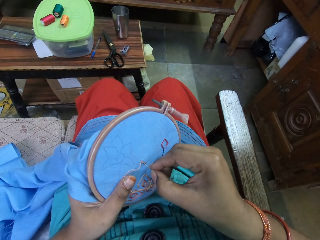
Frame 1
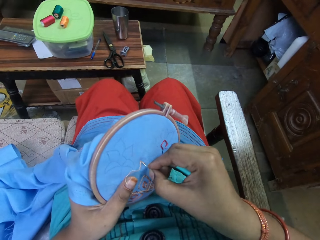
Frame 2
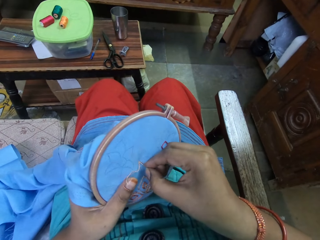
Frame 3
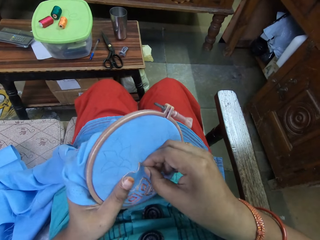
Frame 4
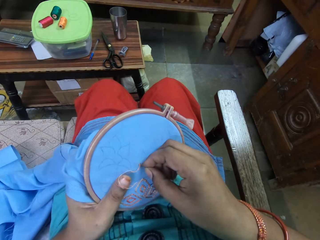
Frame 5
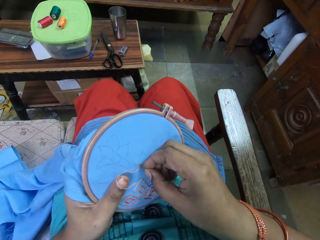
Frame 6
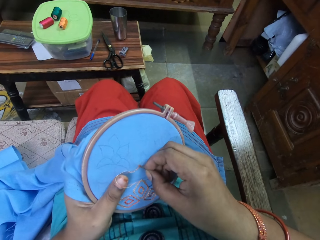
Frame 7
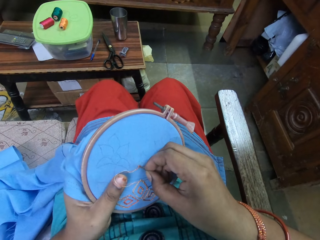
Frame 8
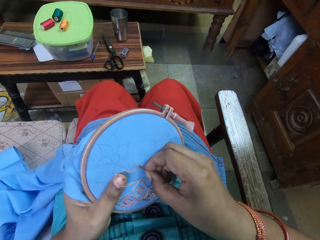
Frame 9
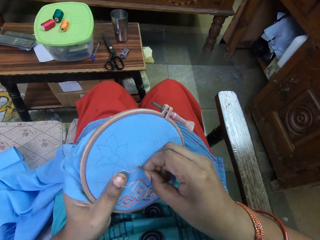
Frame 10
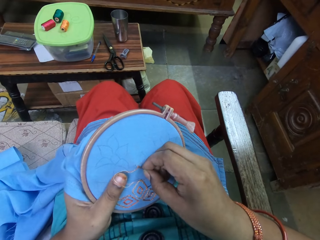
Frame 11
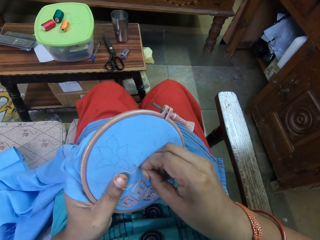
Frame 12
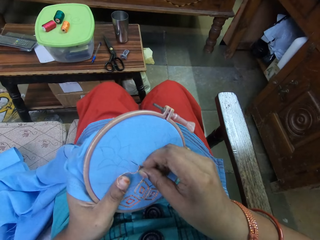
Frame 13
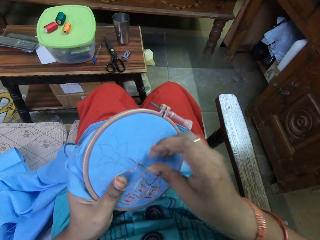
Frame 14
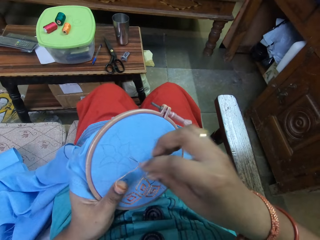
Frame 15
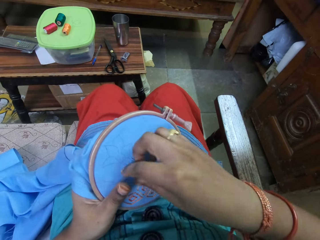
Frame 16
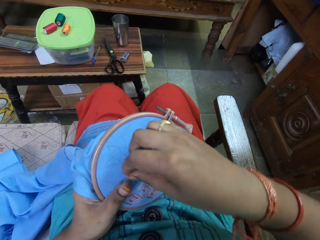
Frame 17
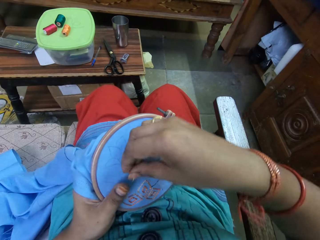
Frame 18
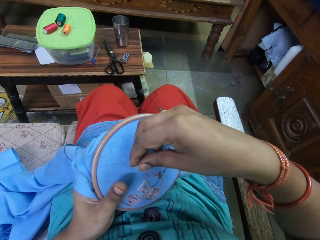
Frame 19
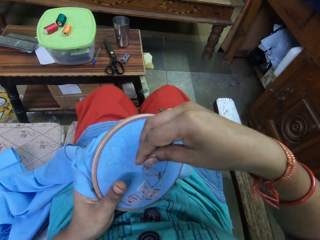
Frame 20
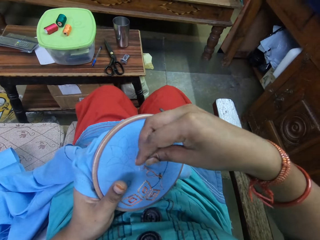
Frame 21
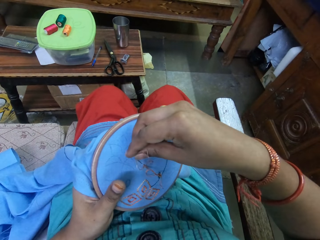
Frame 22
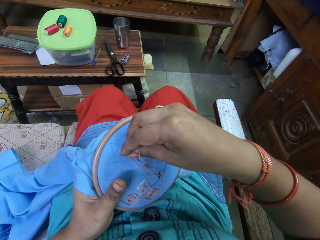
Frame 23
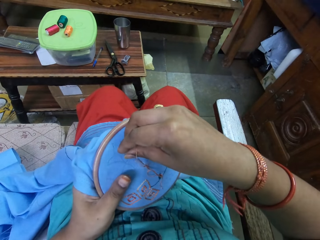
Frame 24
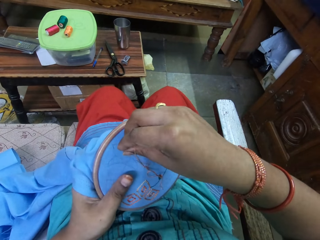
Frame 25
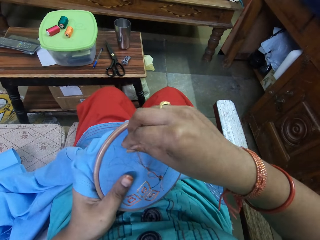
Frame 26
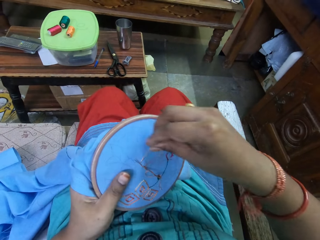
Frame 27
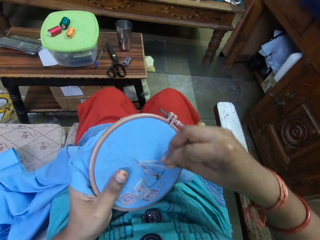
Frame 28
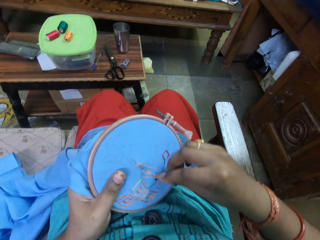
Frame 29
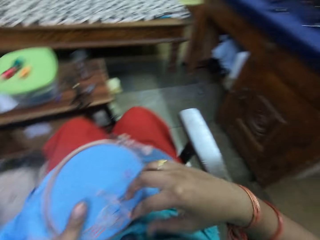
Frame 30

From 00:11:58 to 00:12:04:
The camera wearer sews the fabric with a sewing needle.

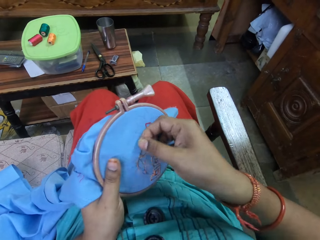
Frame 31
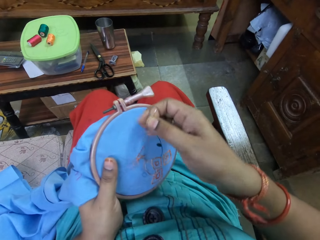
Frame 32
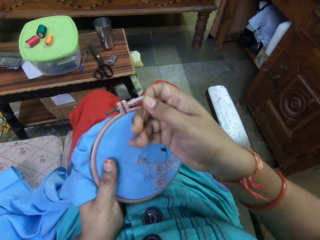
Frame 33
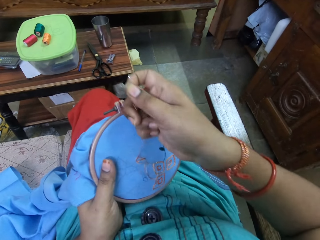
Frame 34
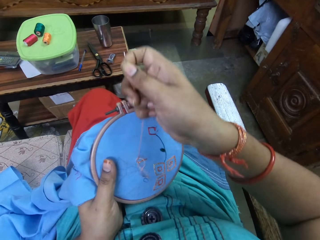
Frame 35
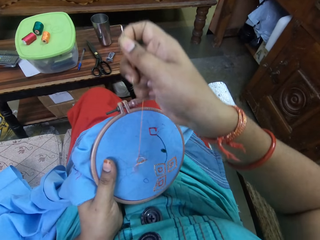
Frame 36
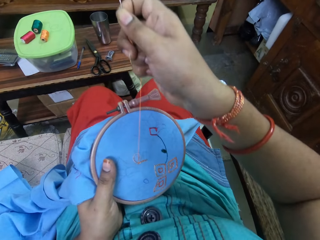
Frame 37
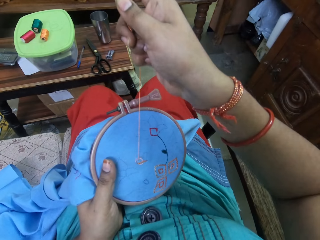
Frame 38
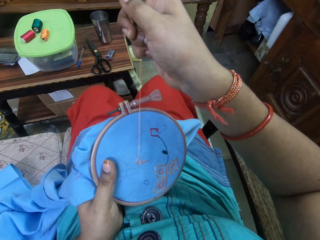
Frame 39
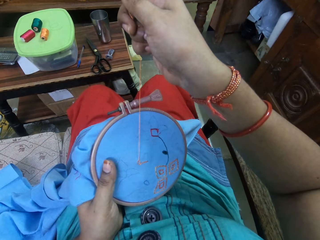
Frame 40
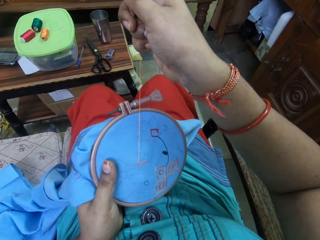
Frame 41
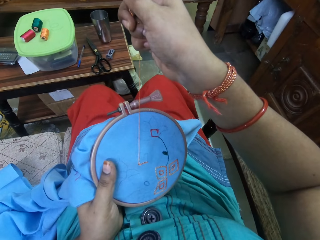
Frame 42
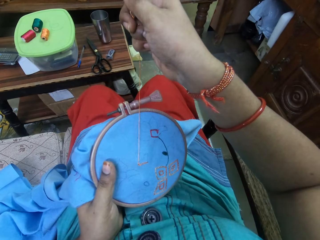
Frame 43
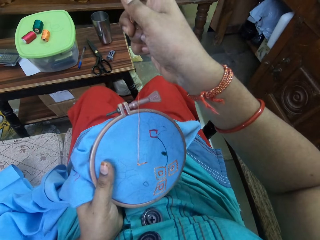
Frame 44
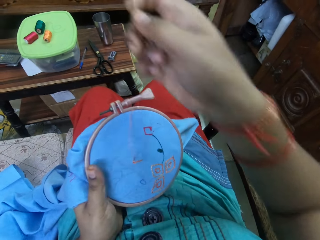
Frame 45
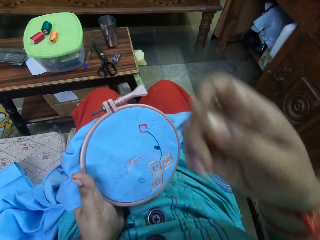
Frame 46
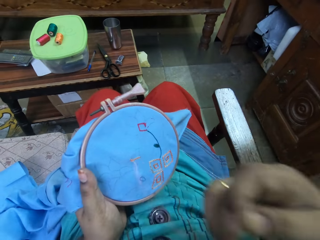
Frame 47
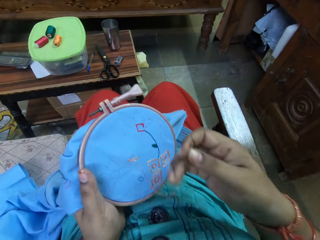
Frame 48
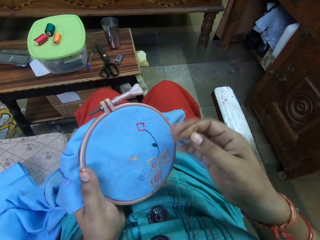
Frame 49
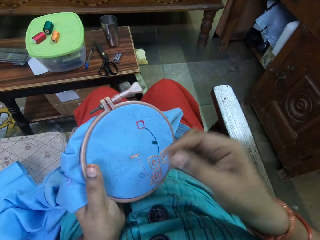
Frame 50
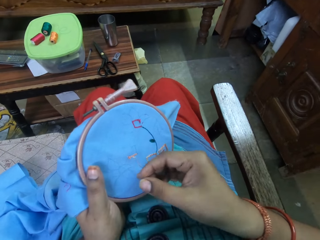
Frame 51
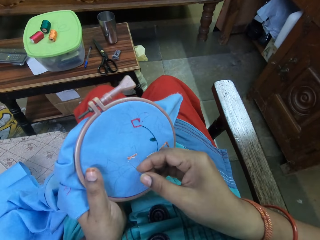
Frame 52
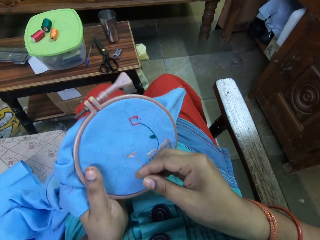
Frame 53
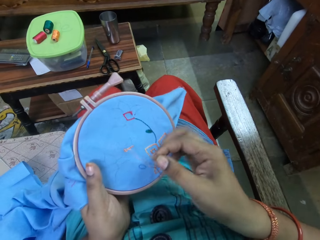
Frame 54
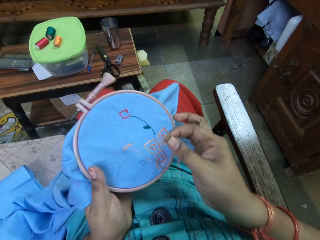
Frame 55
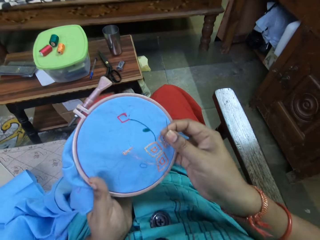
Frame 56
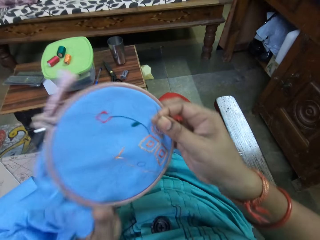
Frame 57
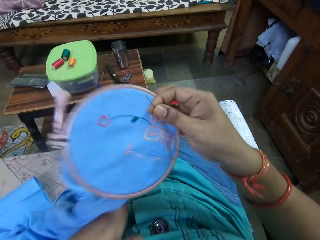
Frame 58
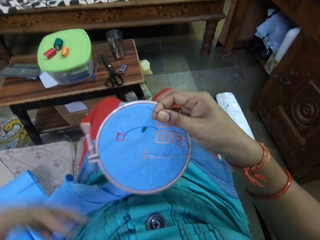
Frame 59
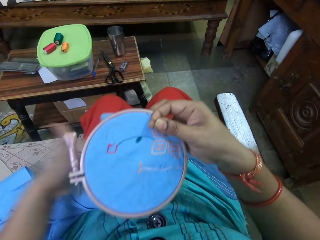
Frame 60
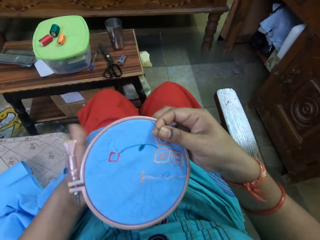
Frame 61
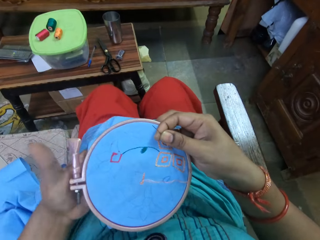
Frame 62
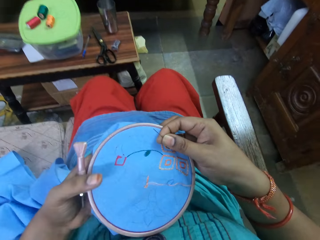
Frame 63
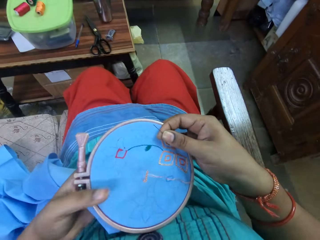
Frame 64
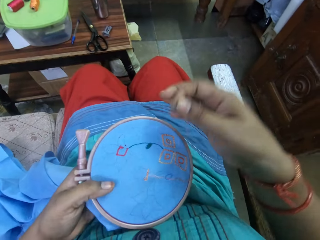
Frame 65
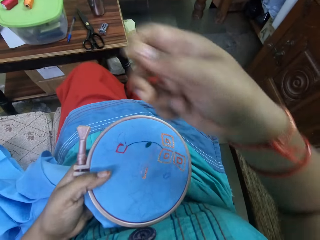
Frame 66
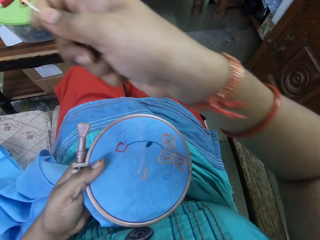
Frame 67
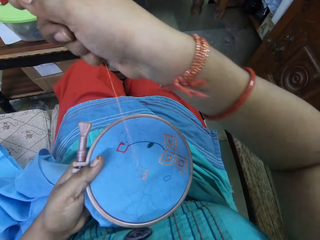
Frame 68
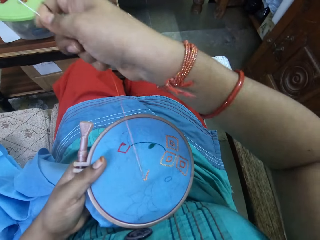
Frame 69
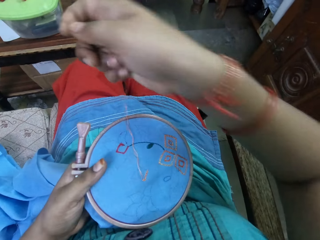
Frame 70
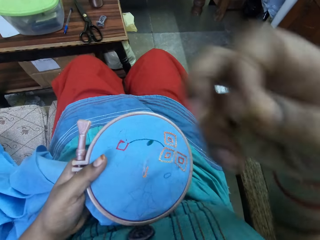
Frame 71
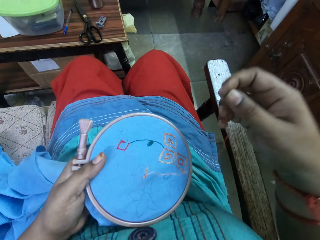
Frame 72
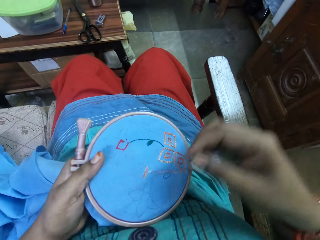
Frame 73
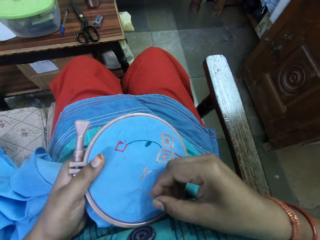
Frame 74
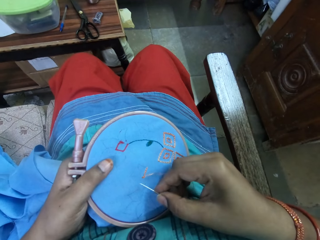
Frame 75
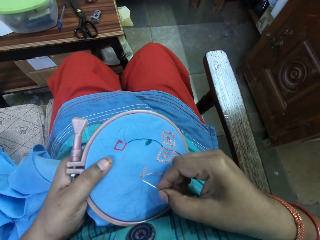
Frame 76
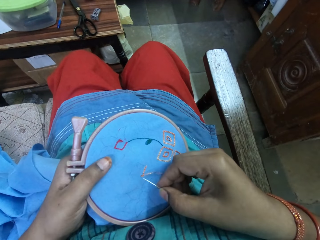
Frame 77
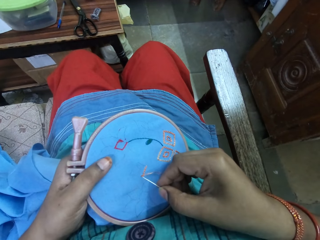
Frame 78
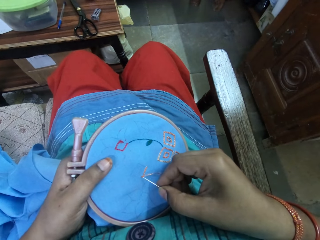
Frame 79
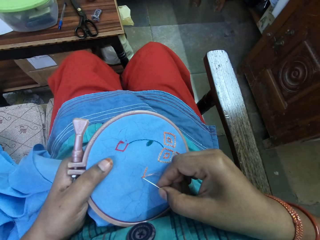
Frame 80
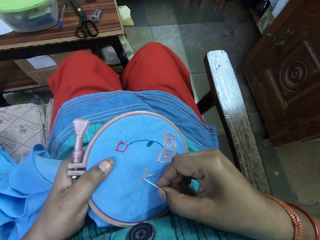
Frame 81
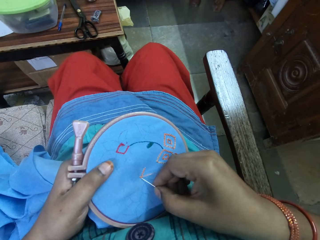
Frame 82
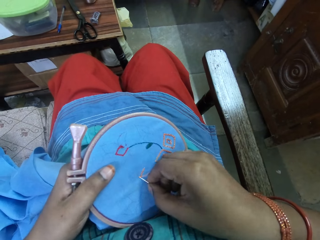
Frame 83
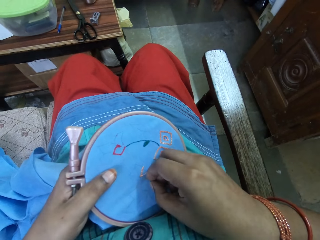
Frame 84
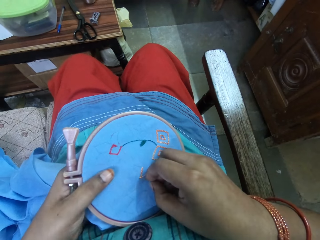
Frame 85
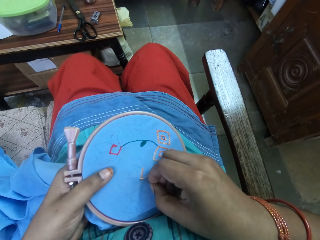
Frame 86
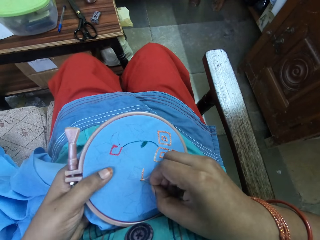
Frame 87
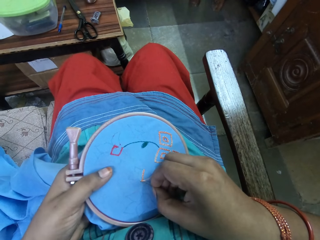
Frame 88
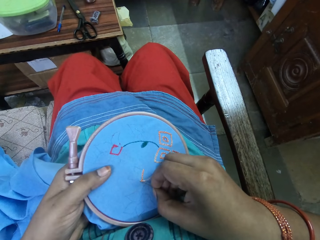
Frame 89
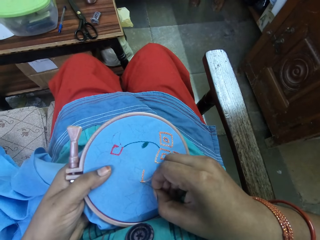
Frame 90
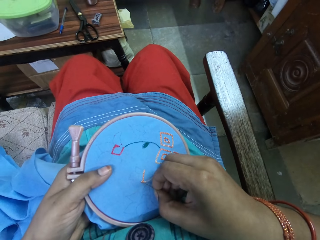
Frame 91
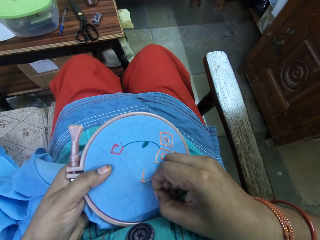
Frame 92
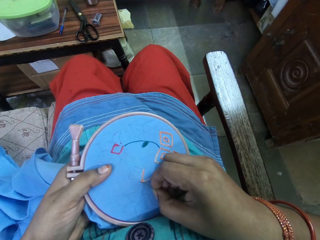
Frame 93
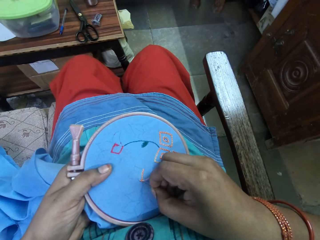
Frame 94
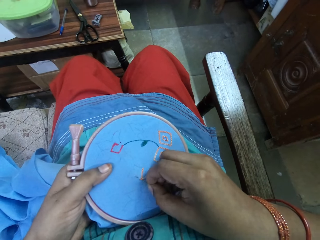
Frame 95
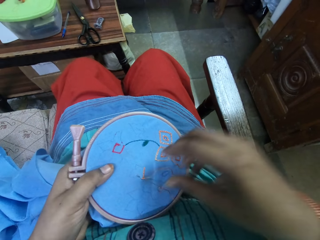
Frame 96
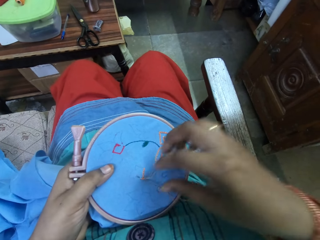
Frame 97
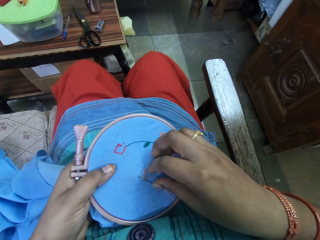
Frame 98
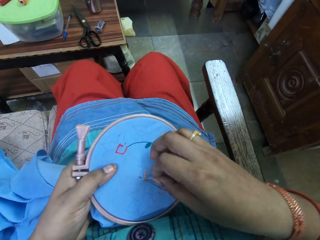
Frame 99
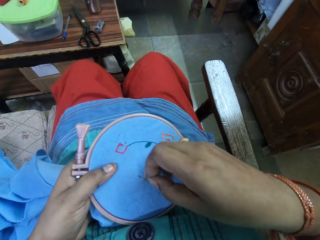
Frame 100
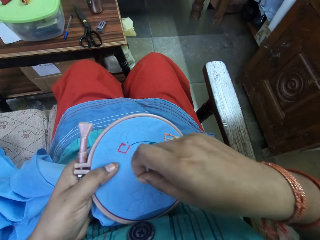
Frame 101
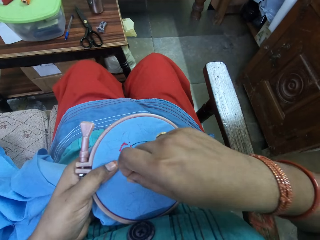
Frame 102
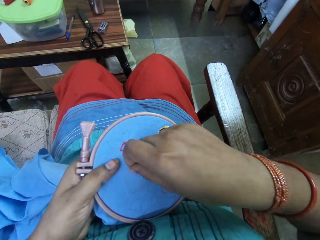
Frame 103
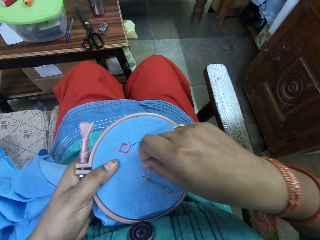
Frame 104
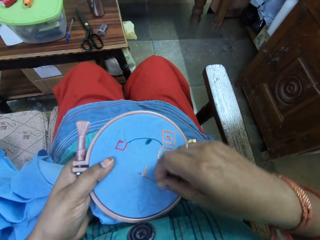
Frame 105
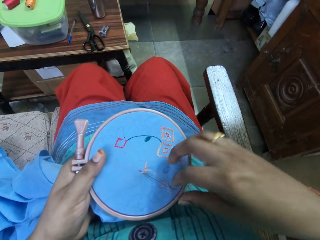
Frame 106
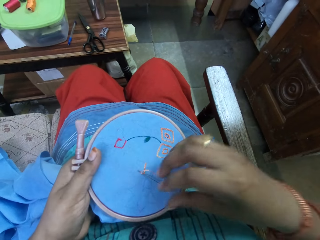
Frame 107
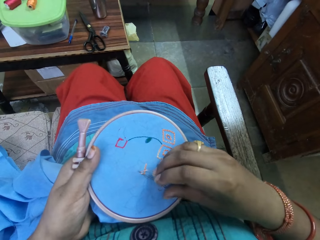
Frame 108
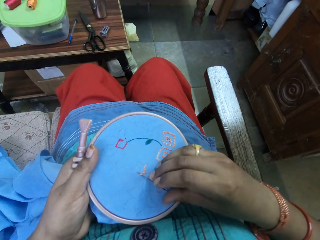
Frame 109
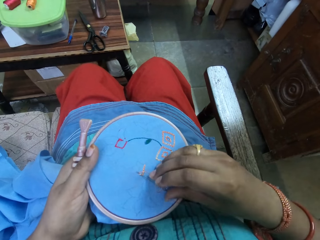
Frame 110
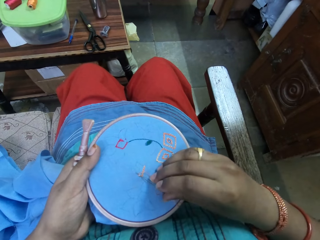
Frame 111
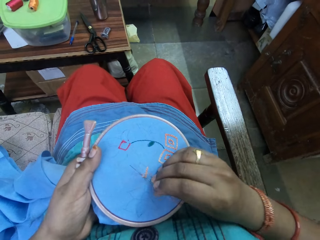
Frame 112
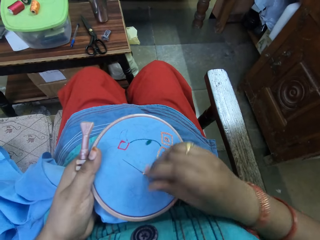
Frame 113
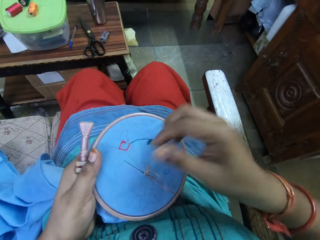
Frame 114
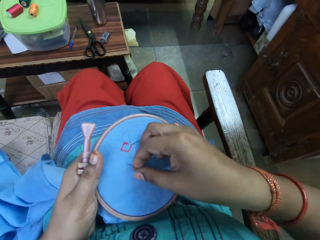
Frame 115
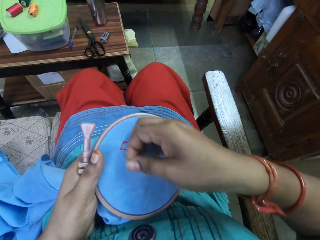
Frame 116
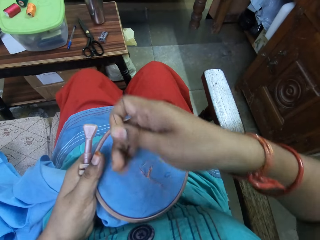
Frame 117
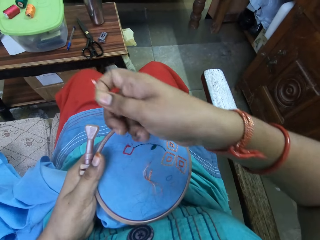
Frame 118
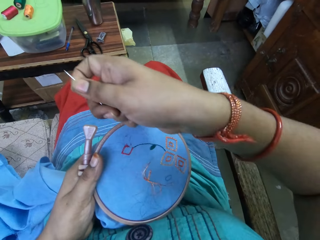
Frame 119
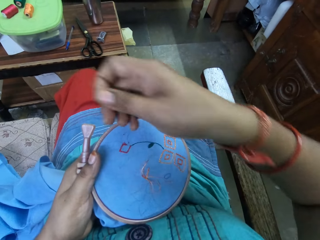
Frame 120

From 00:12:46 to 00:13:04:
The camera wearer straightens the yarn. They sew the fabric with a sewing needle.
